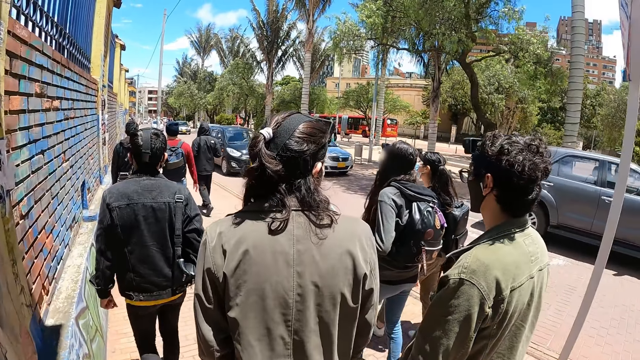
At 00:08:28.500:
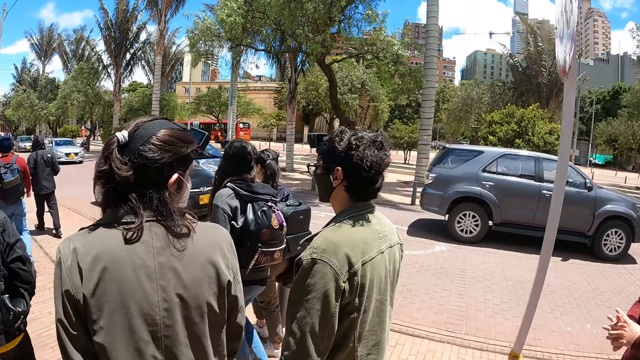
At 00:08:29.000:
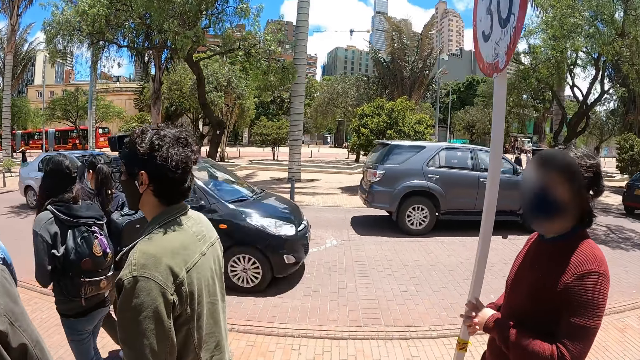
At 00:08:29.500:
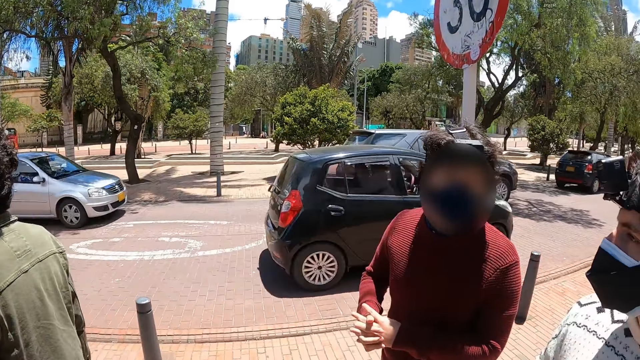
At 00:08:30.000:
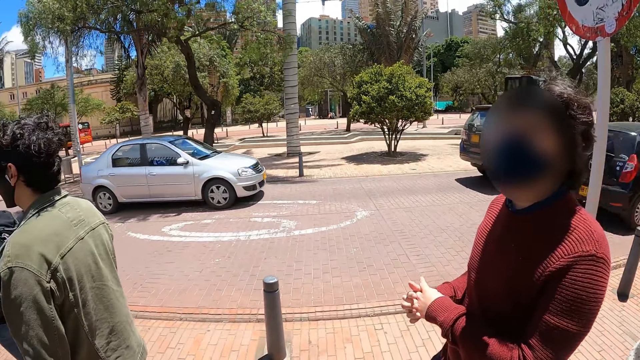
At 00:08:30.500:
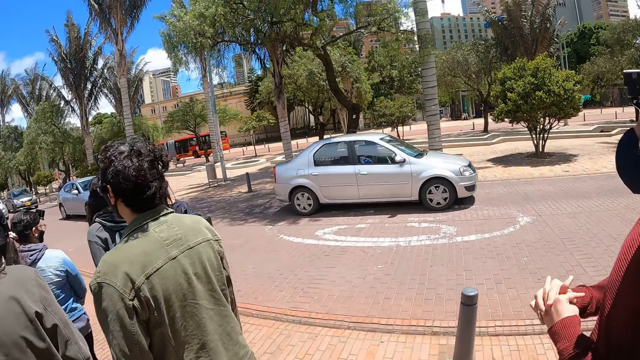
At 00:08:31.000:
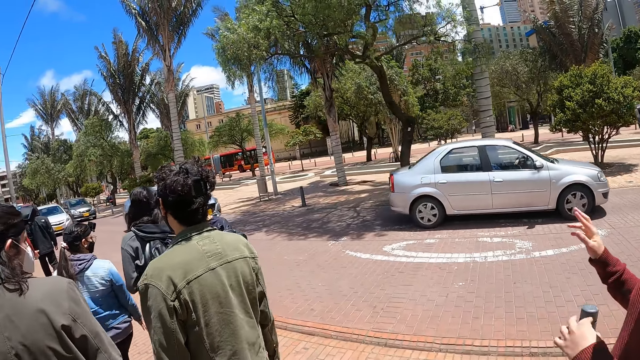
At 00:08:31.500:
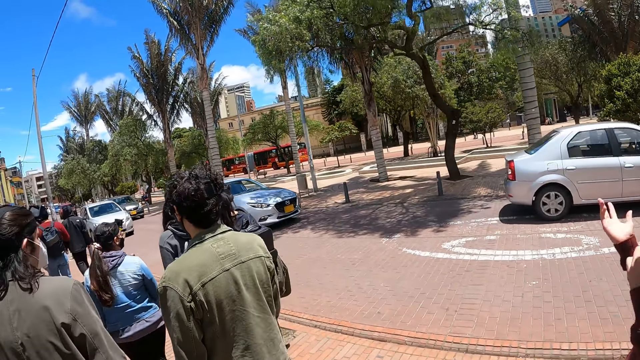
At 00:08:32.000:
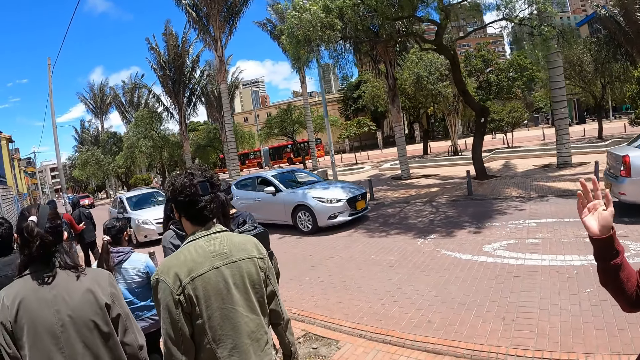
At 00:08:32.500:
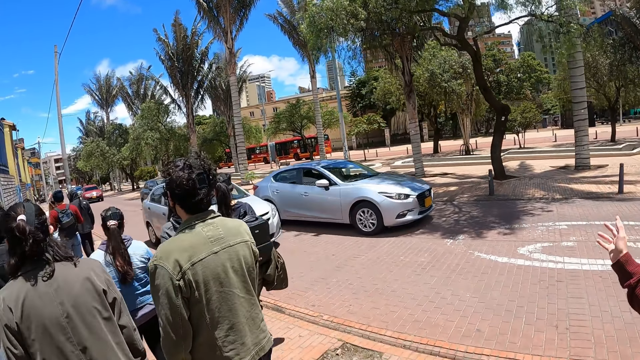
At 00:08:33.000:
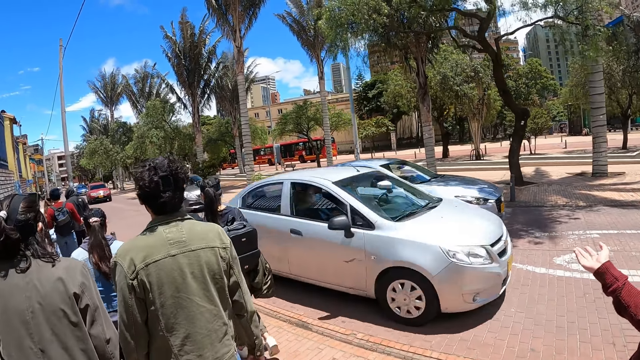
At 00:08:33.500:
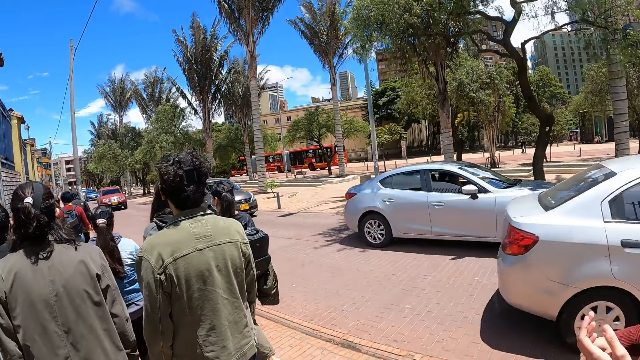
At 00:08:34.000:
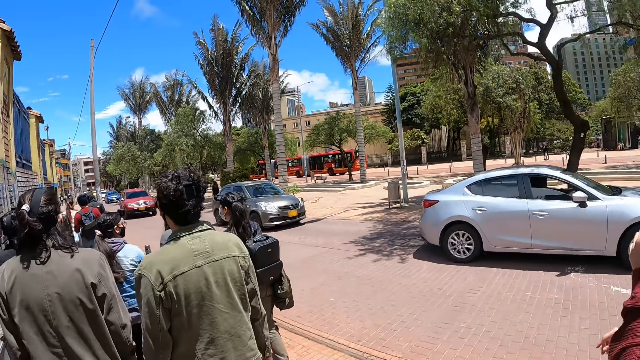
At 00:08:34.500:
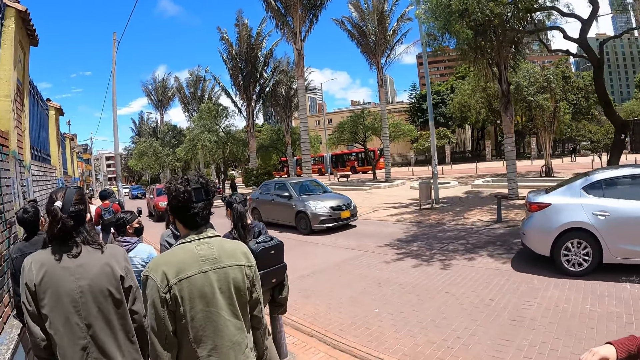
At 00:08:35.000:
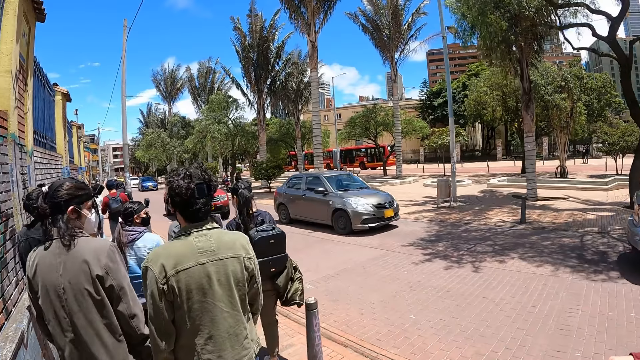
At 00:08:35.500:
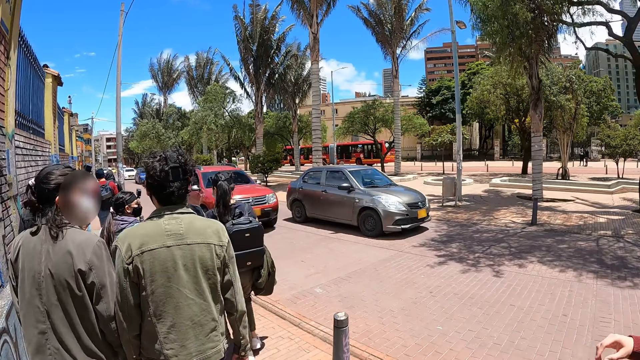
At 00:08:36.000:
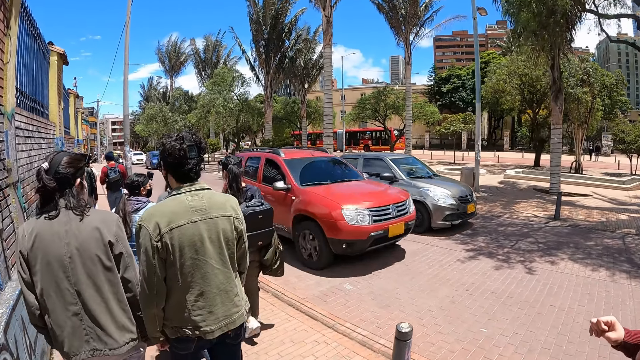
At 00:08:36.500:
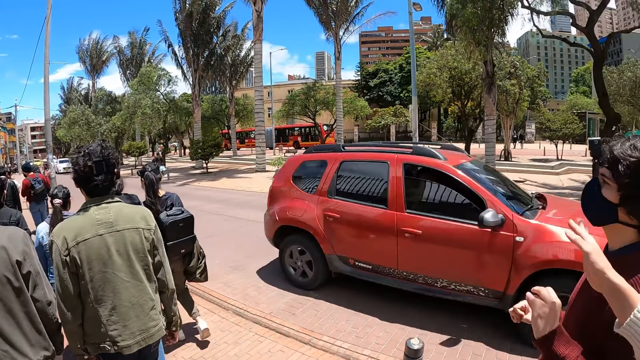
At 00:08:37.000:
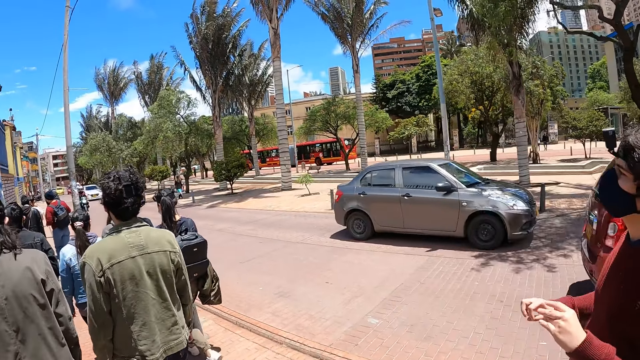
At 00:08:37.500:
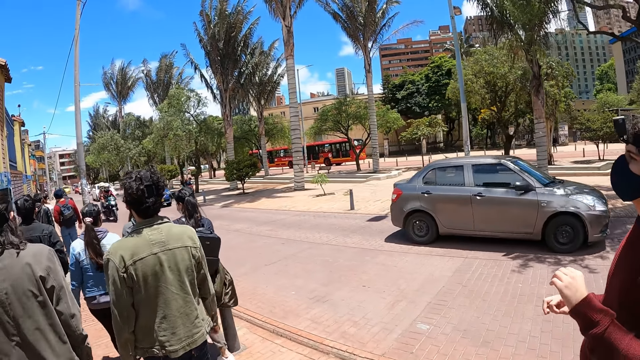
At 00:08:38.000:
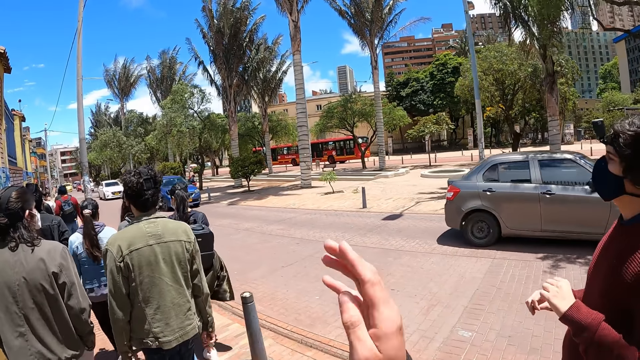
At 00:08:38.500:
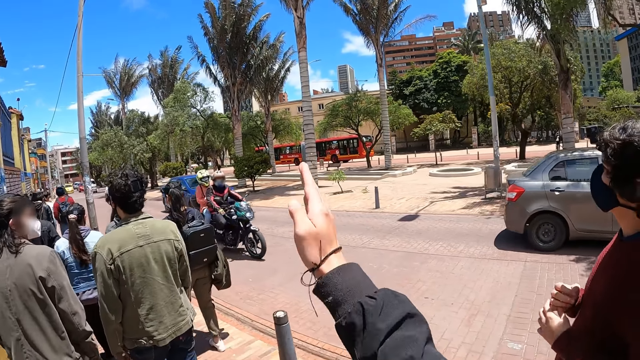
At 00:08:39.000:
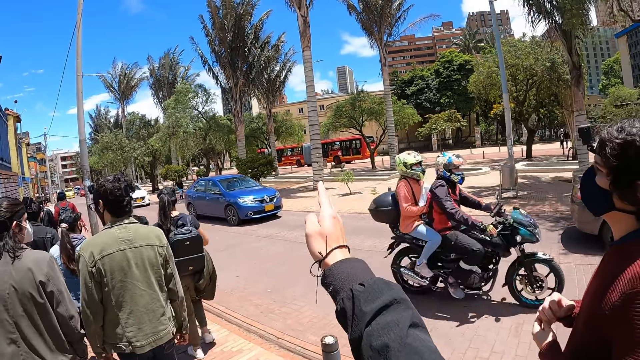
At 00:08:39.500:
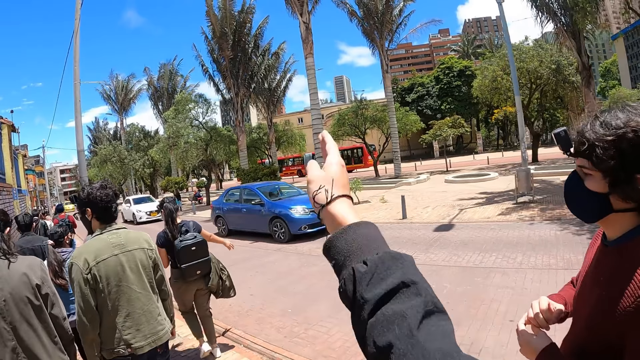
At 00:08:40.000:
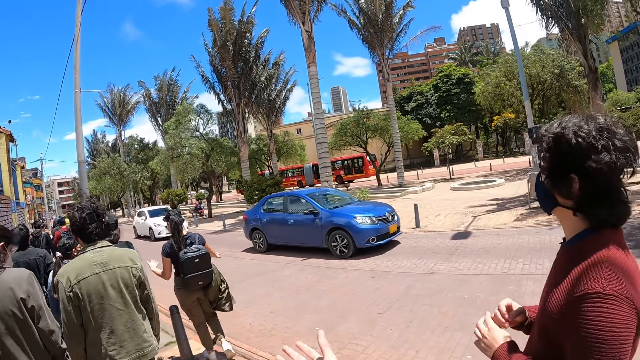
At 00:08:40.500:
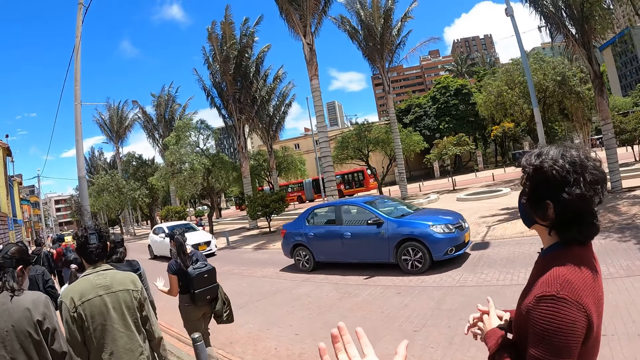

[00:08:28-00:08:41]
The camera wearer converses with a man and another man. A man gestures. The camera wearer gestures.

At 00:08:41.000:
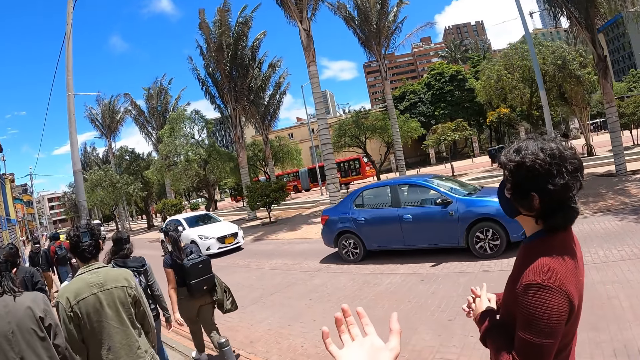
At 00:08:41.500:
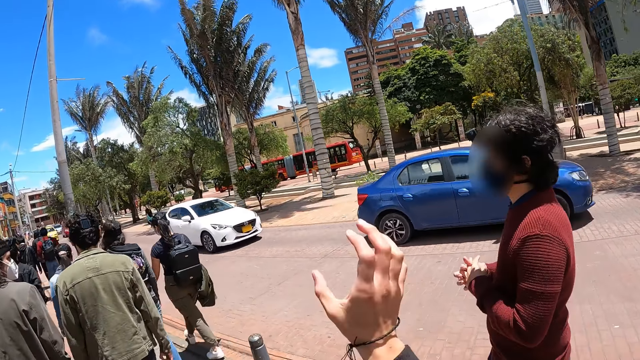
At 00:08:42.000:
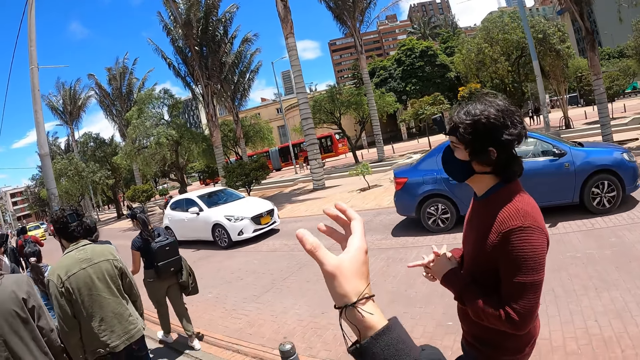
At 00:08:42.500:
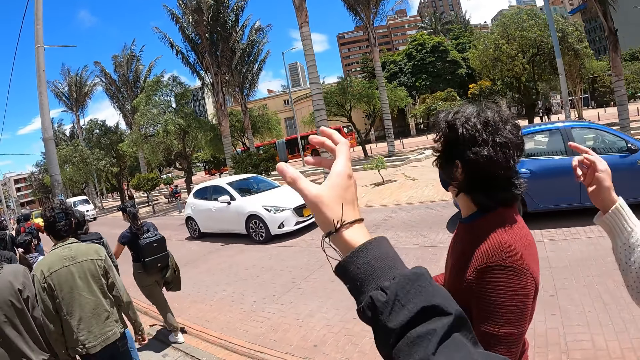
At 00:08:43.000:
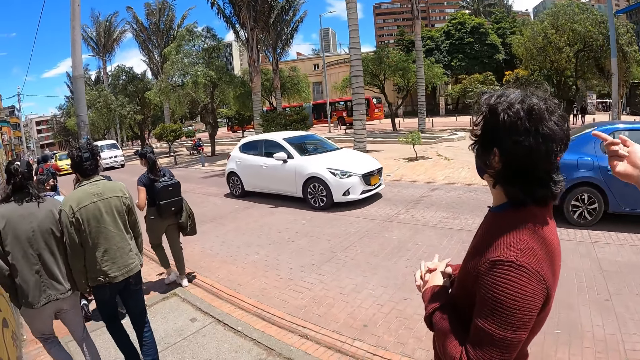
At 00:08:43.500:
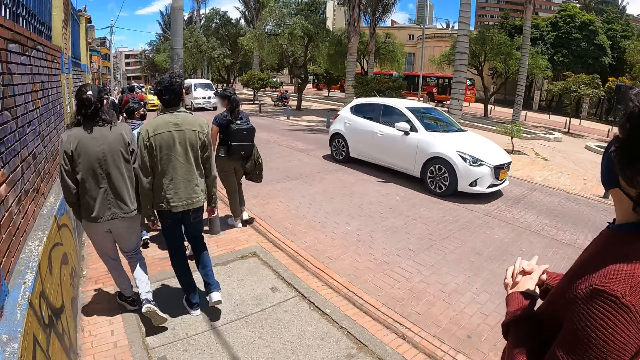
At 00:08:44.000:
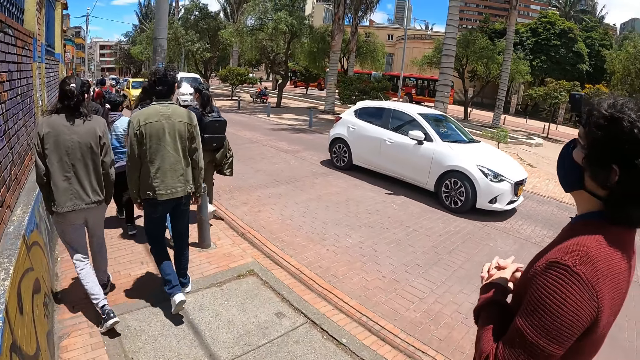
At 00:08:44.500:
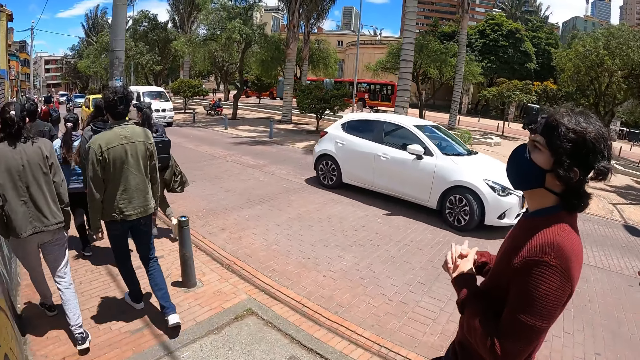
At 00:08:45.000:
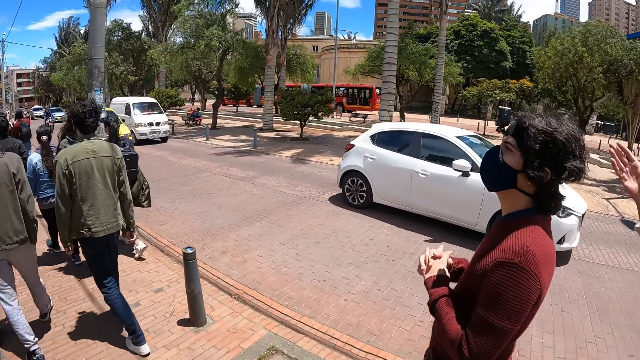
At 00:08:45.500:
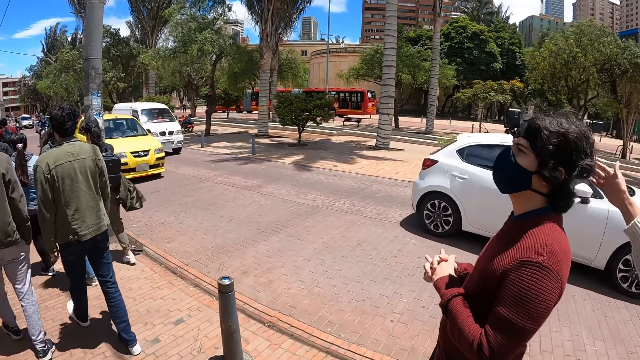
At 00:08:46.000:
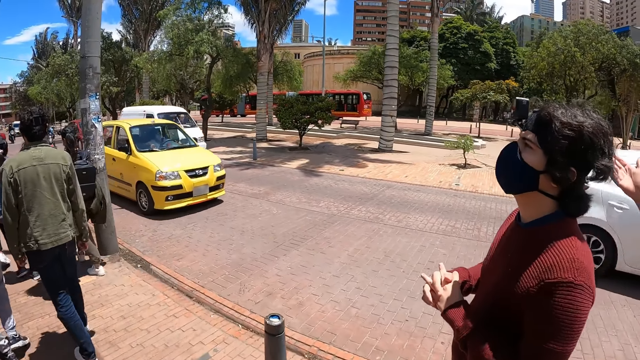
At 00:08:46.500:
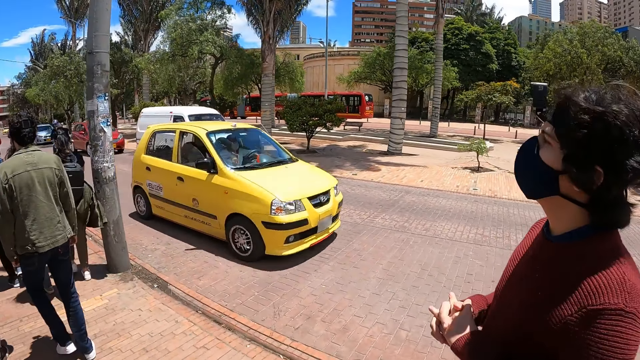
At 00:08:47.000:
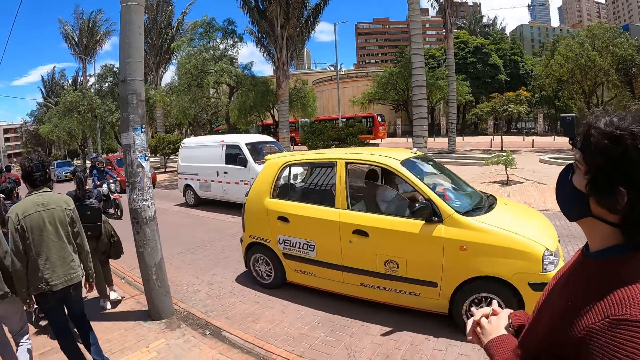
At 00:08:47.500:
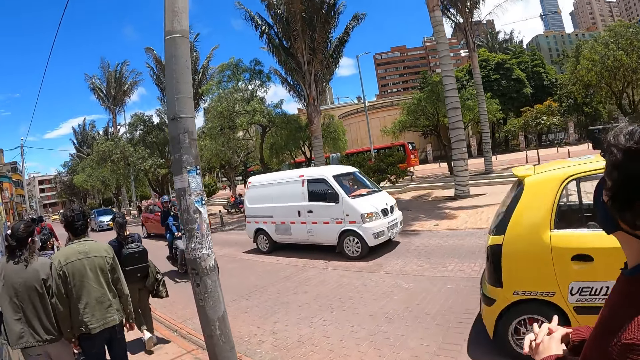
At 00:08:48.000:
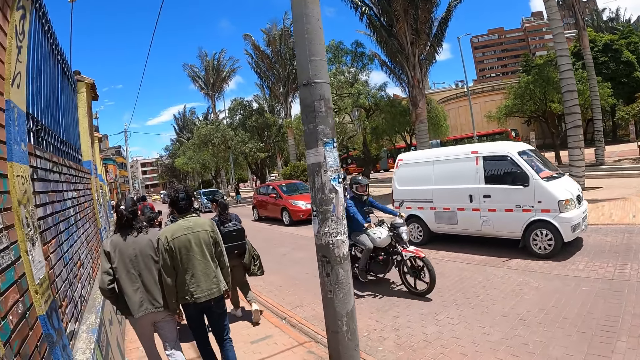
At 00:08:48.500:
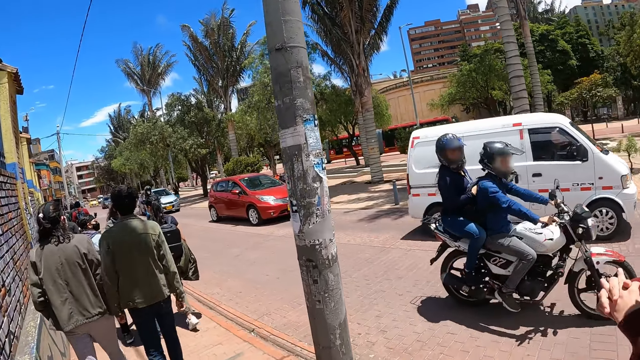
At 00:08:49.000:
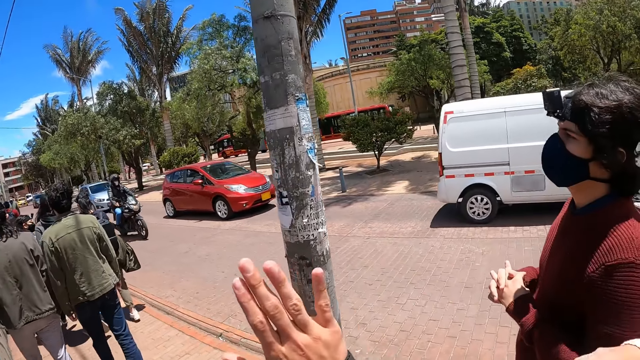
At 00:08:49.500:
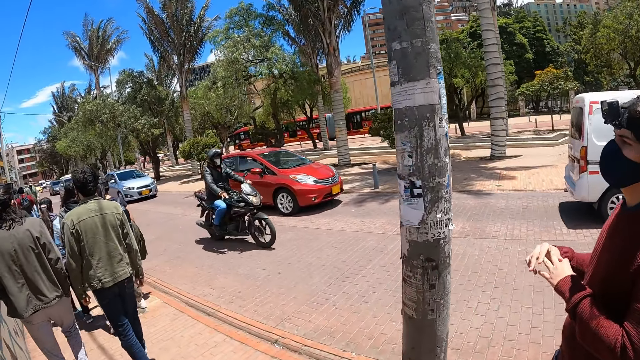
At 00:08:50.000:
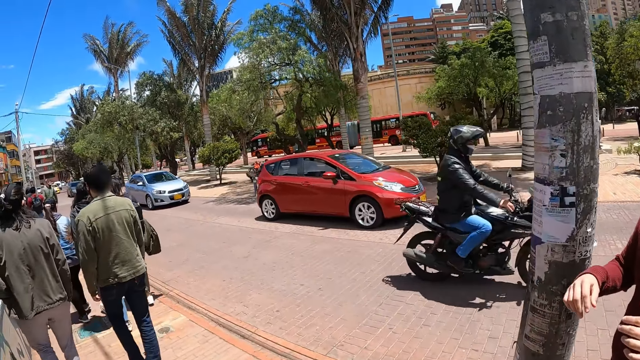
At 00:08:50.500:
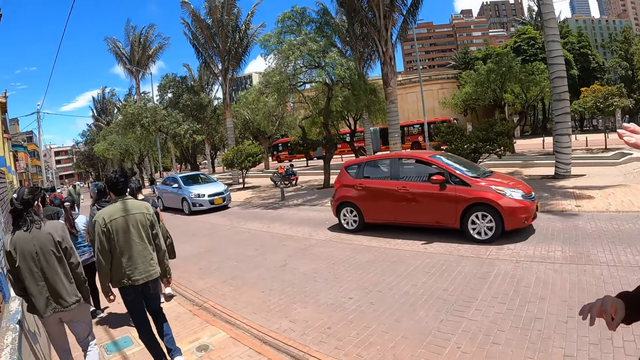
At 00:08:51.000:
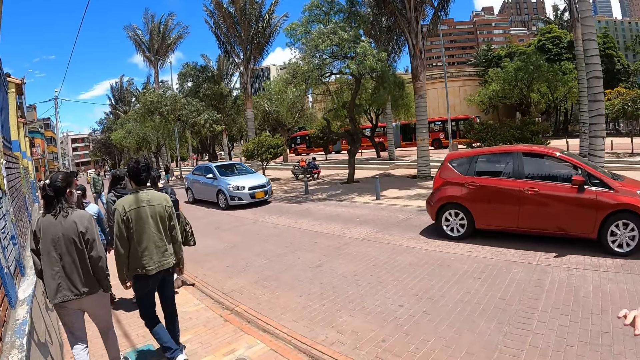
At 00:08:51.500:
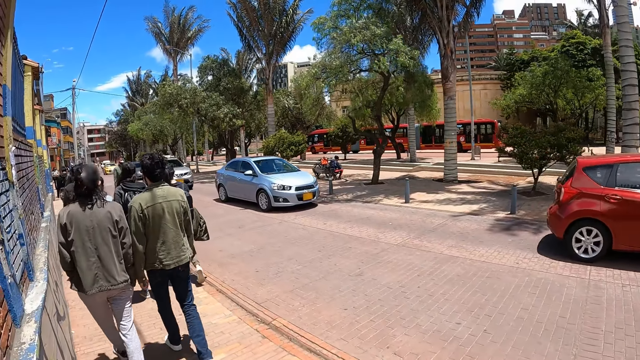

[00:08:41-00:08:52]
A man gestures.
